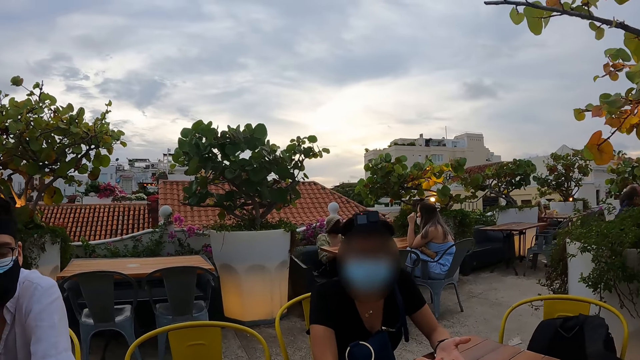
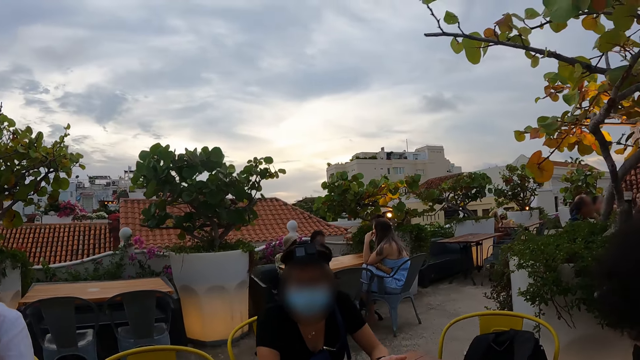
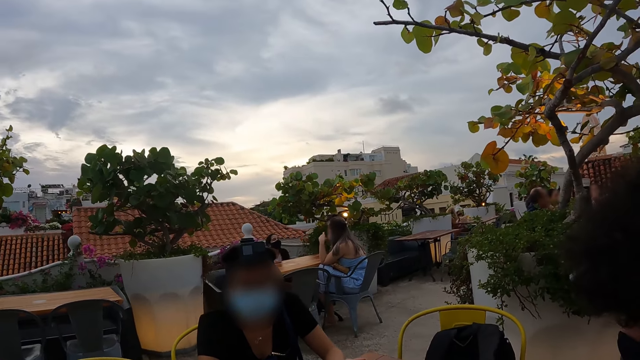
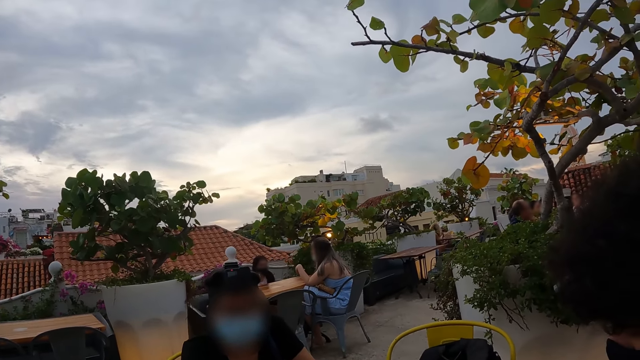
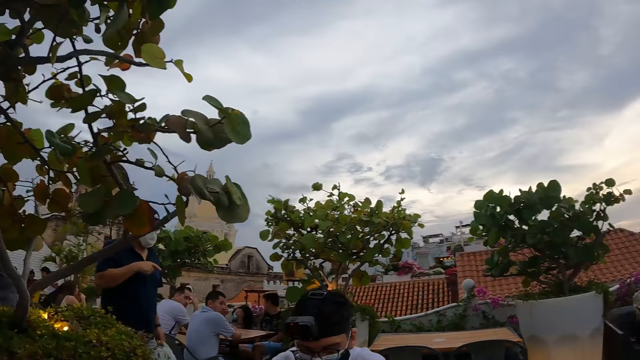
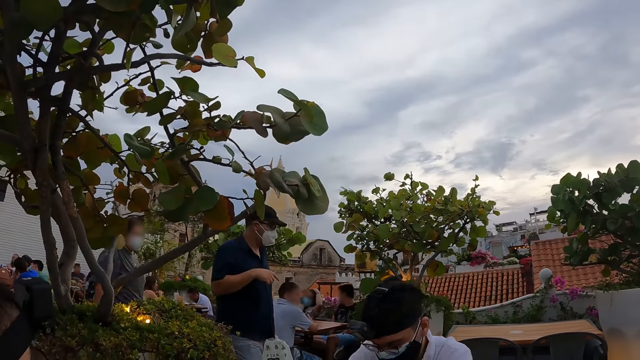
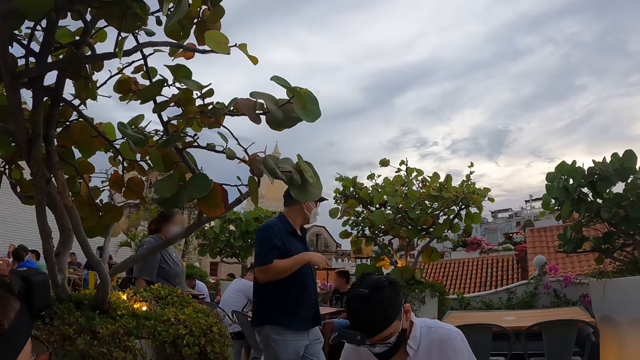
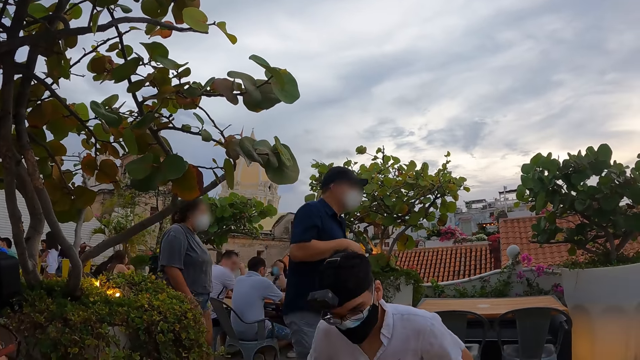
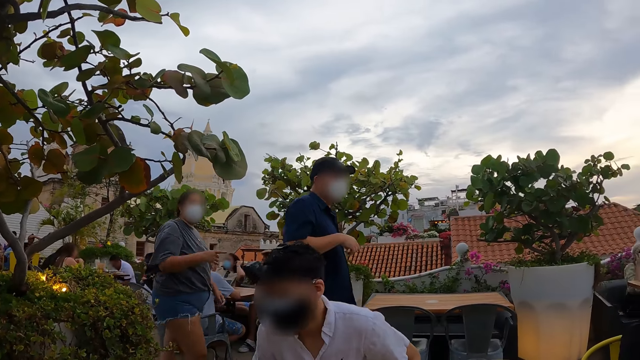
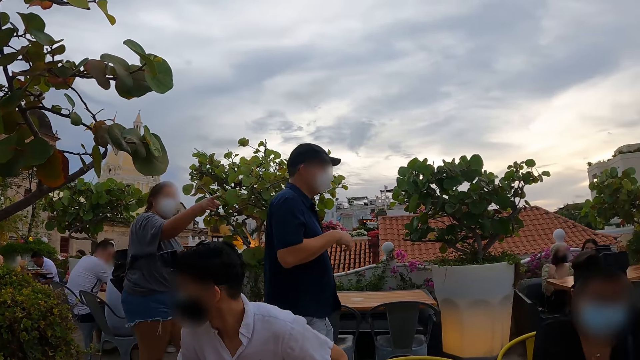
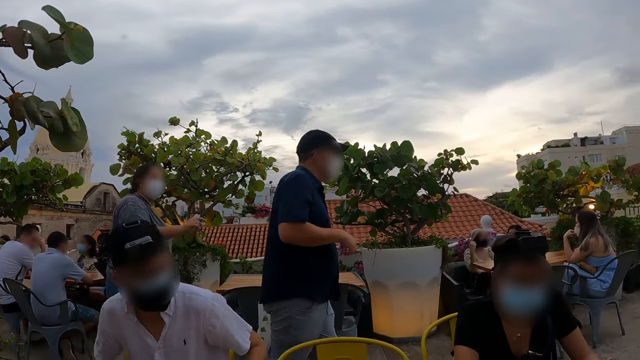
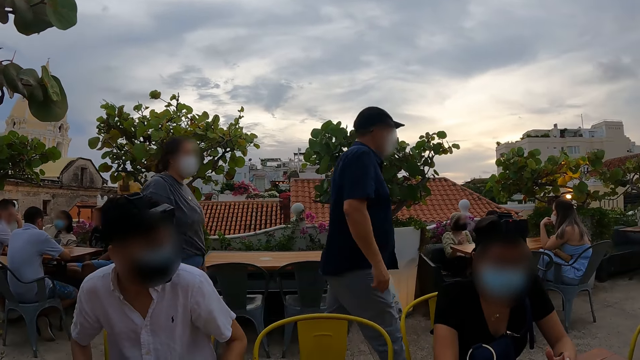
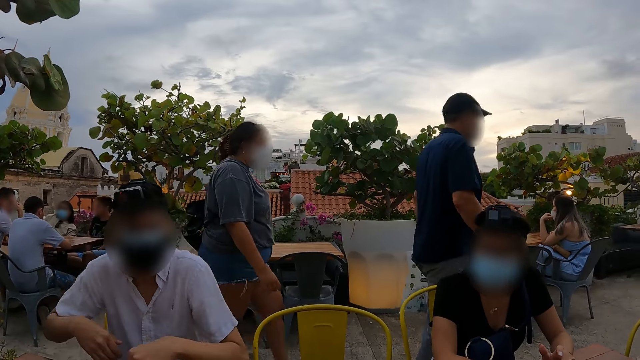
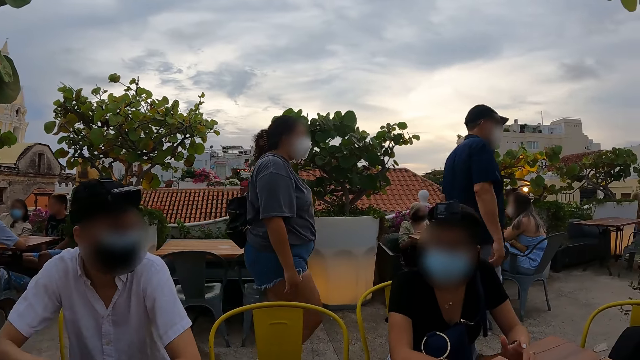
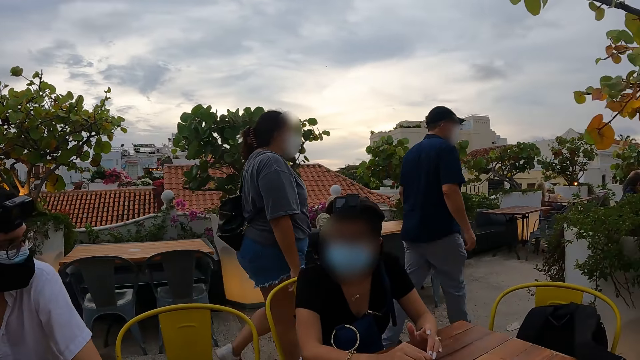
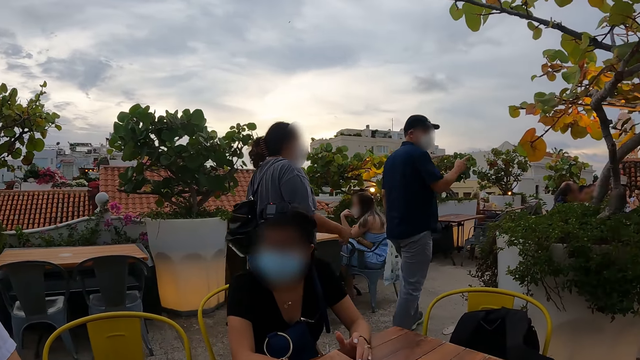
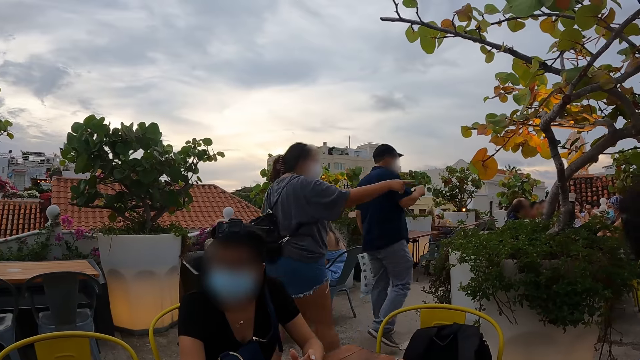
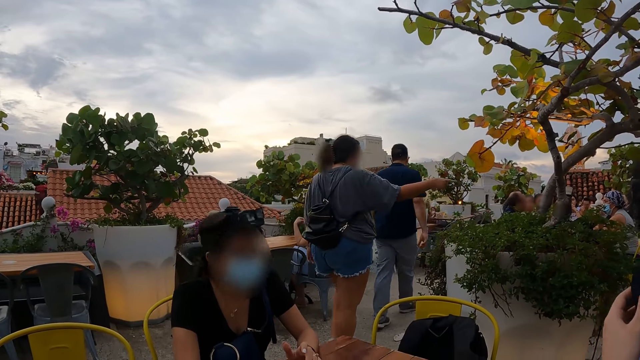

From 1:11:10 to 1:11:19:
The camera wearer stares at a person. They look around the restaurant. A man looks around.

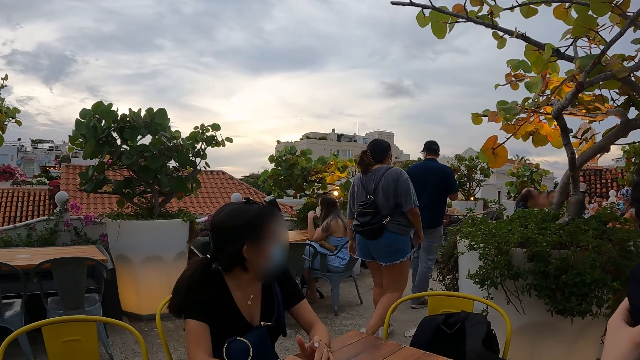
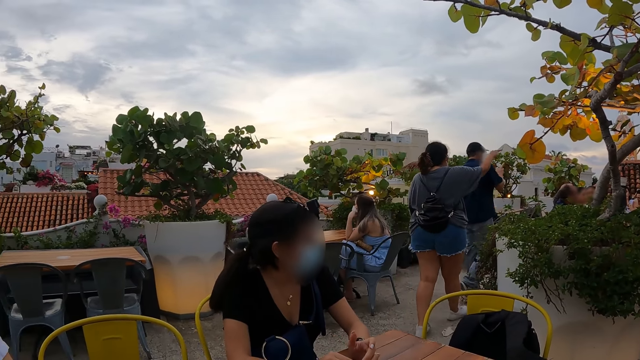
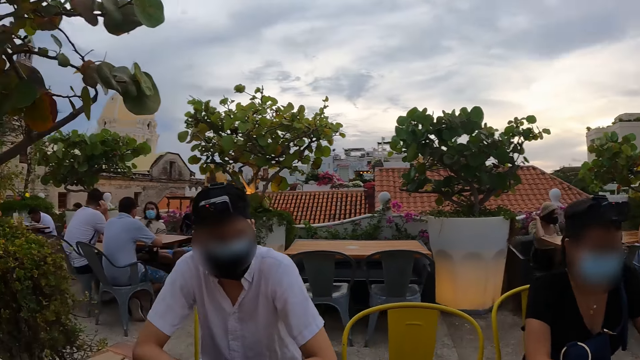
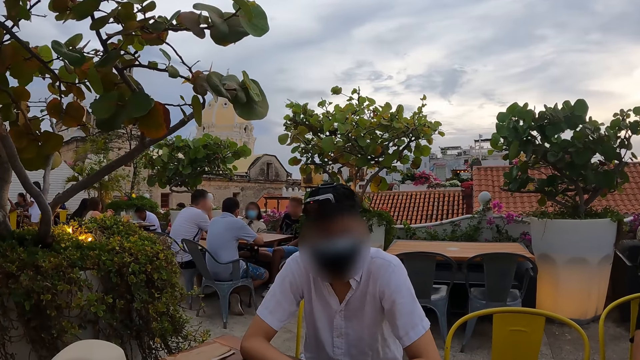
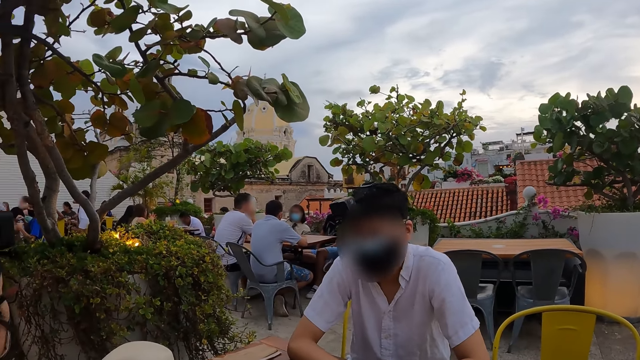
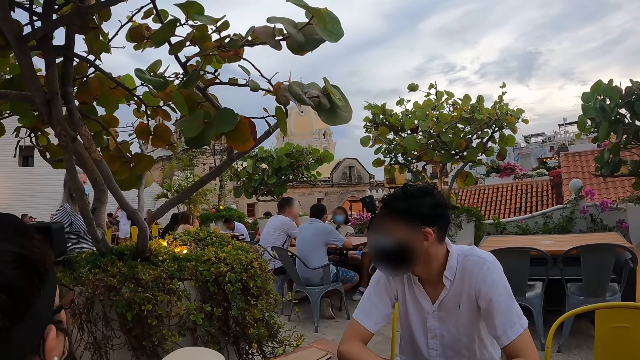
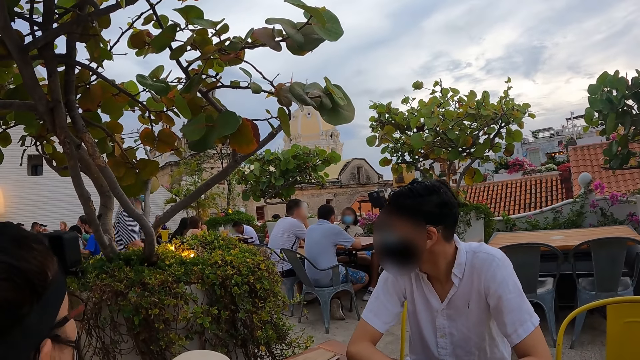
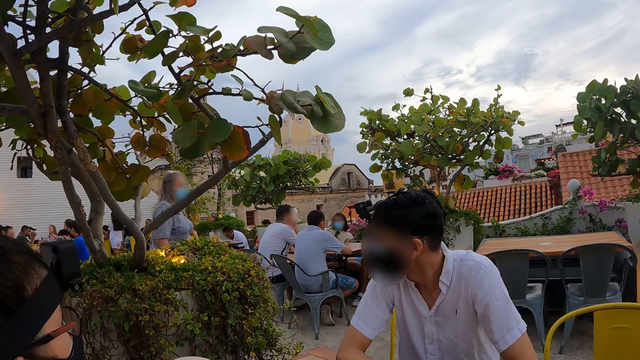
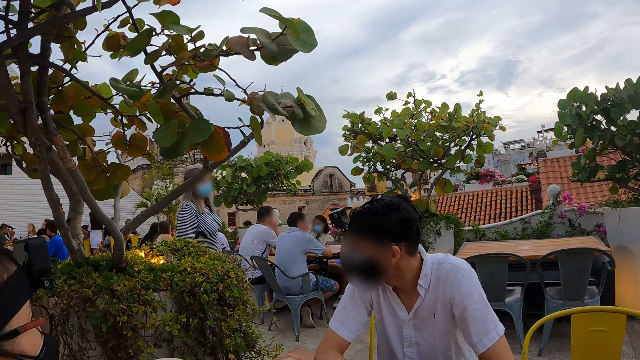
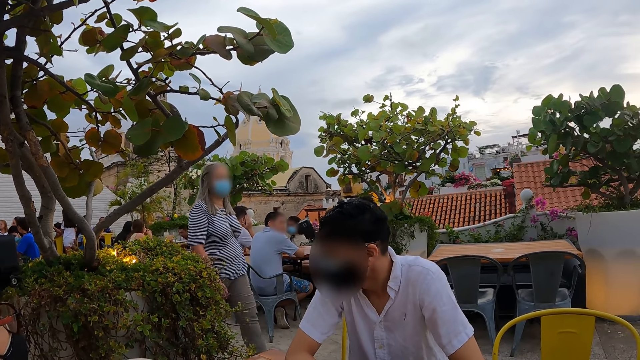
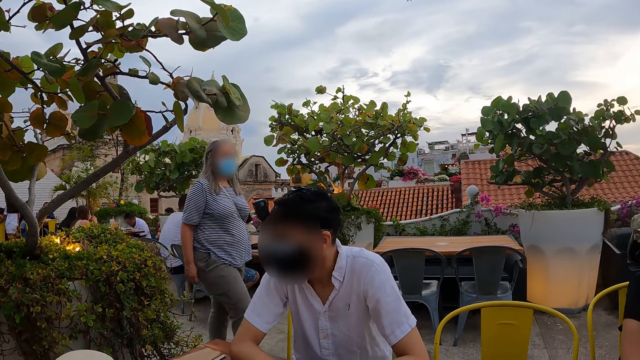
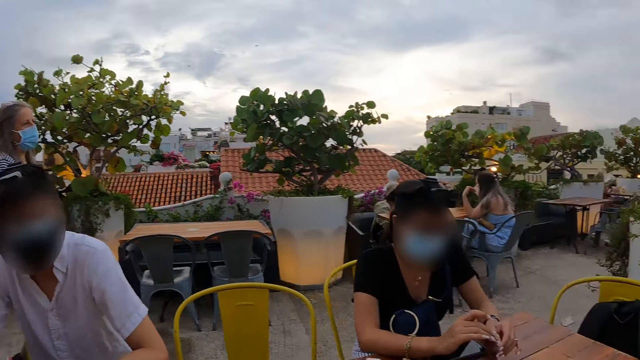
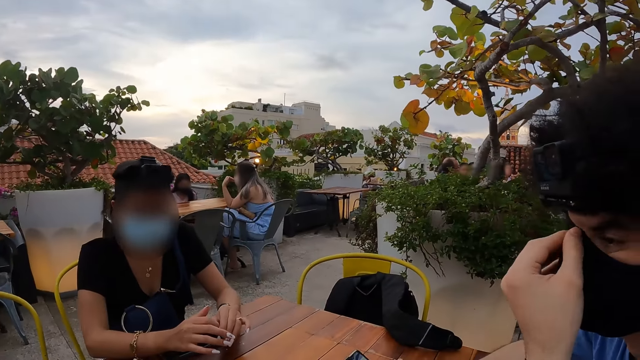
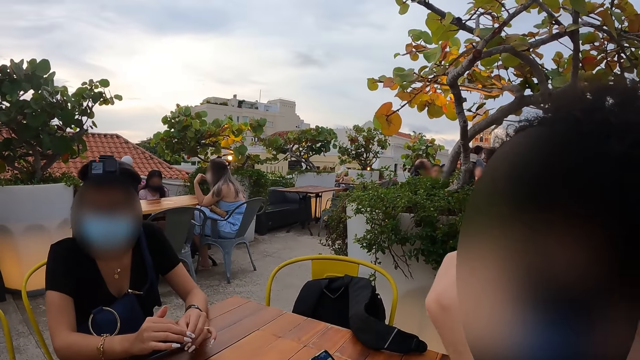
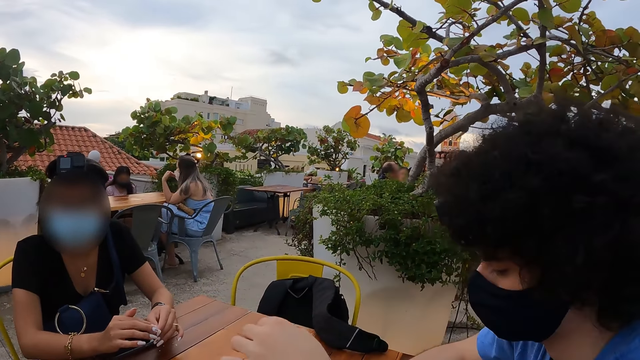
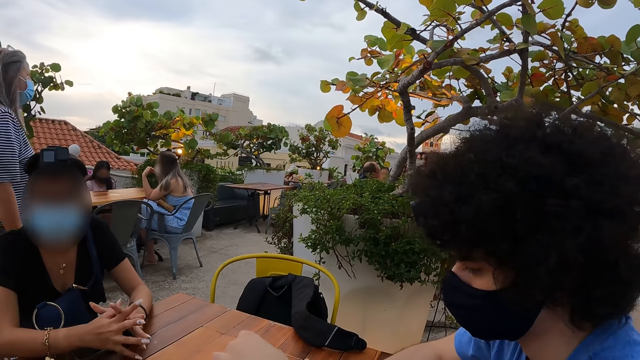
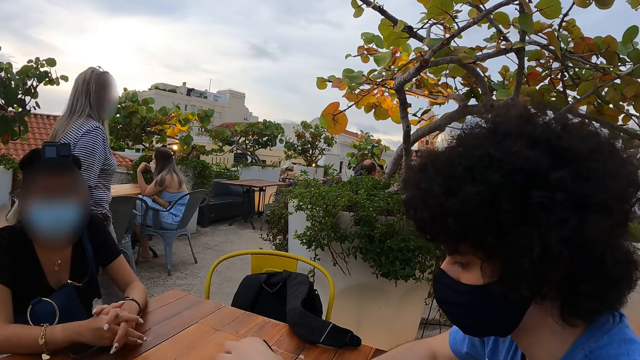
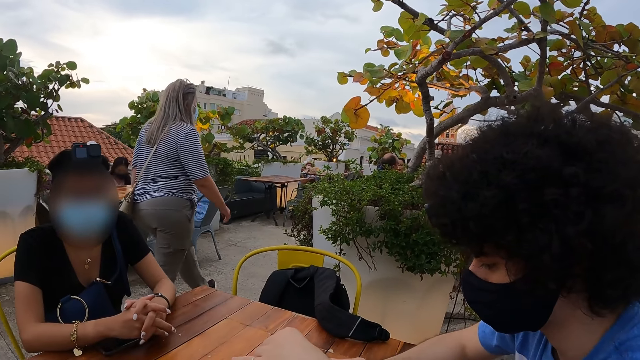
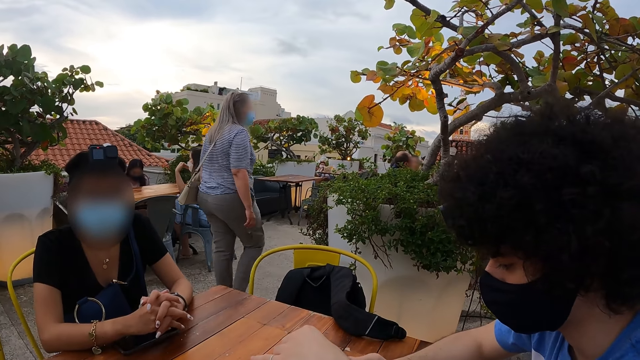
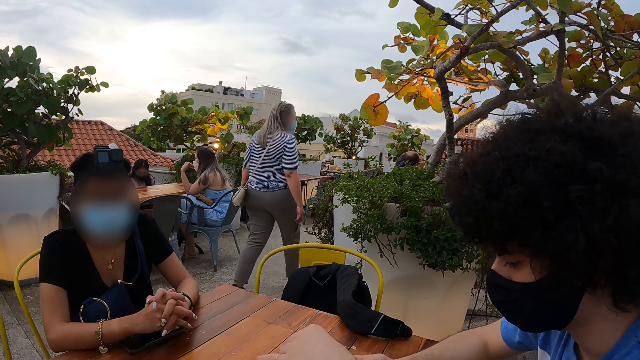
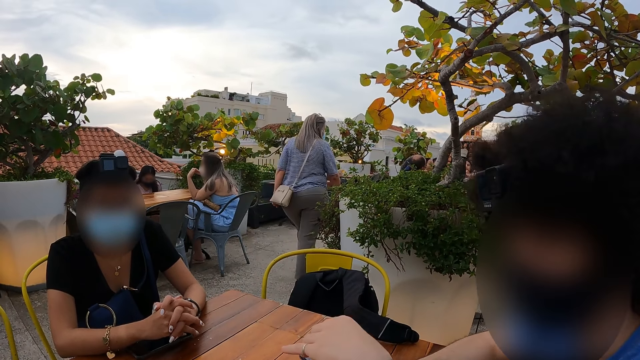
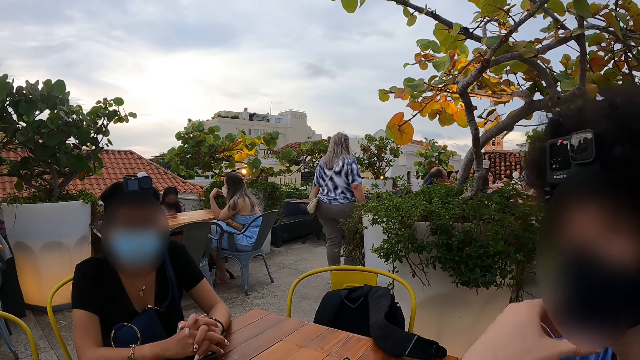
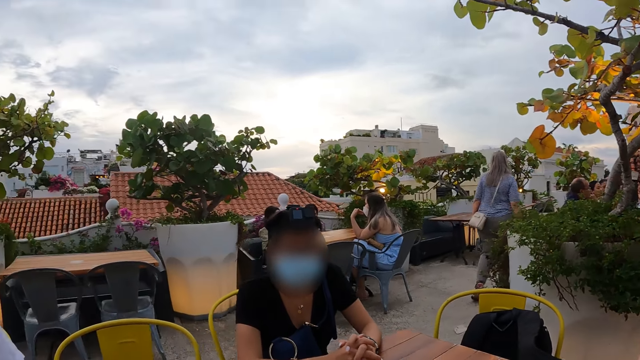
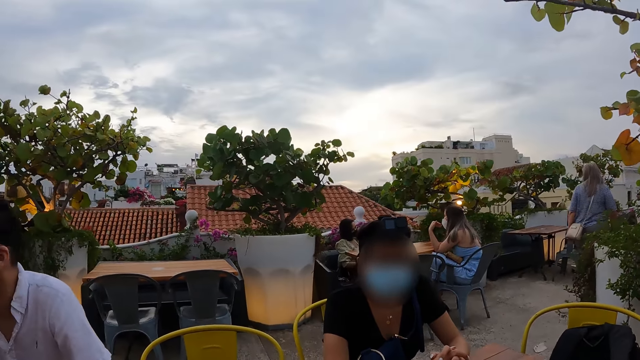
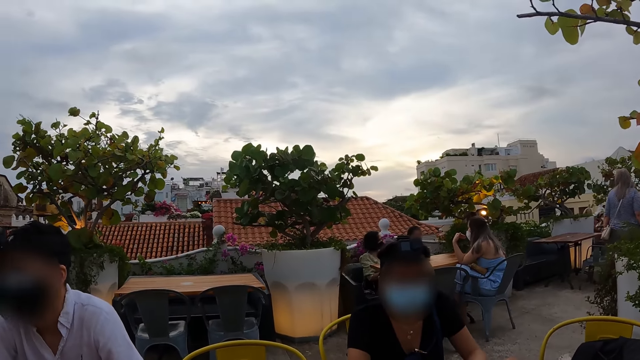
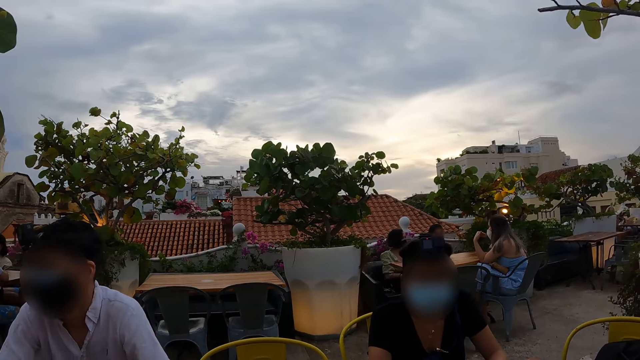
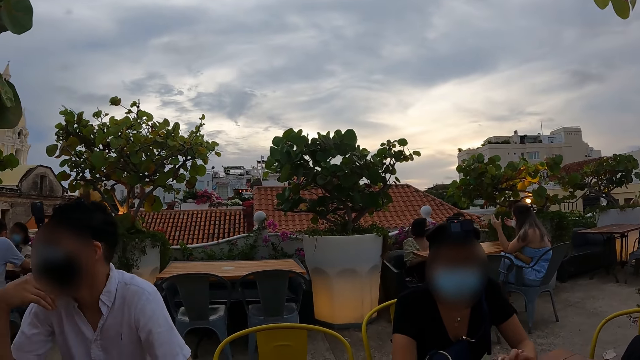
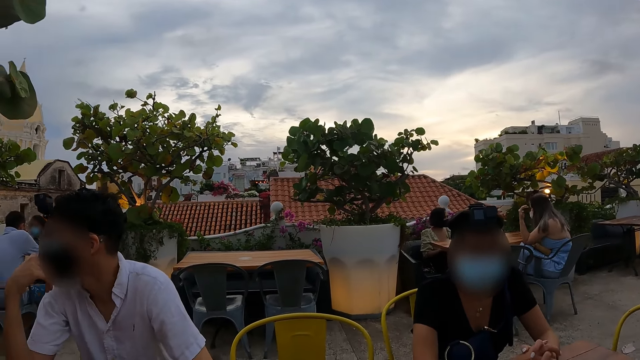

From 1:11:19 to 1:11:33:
The camera wearer looks around. A man looks around. The camera wearer looks around. They stare at a person and another person. Another man moves a hand. A woman interacts with the camera wearer. The camera wearer looks around. They look at another person and the first person.
